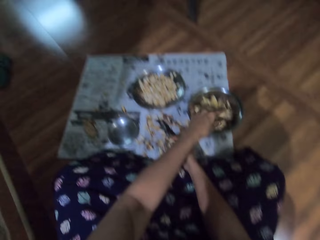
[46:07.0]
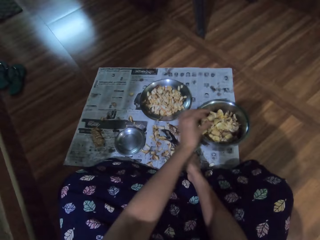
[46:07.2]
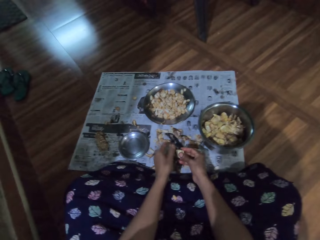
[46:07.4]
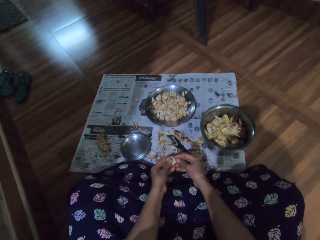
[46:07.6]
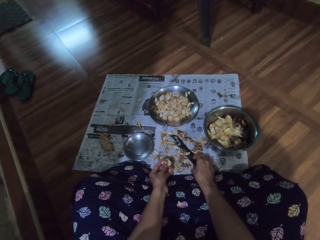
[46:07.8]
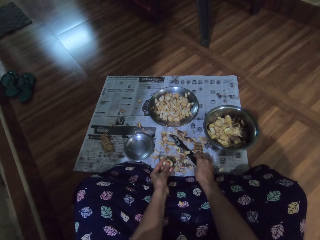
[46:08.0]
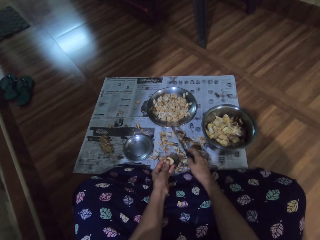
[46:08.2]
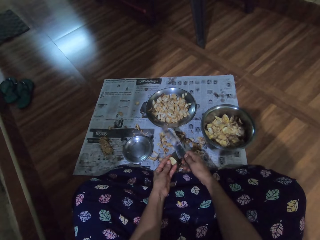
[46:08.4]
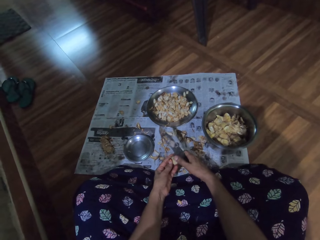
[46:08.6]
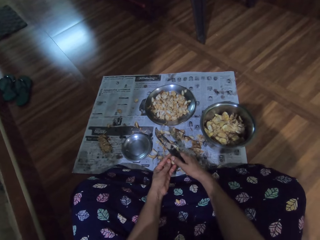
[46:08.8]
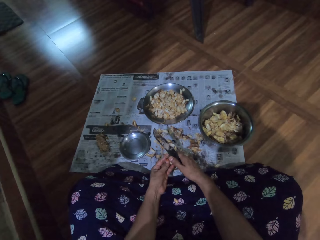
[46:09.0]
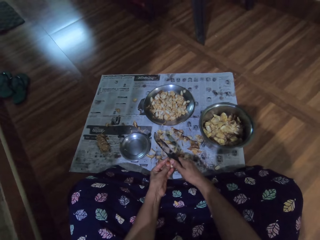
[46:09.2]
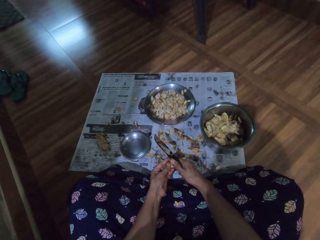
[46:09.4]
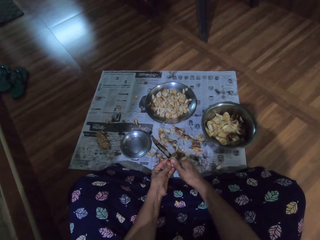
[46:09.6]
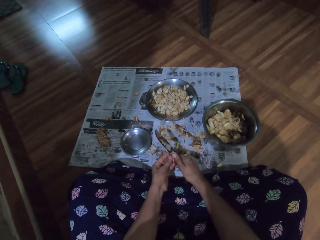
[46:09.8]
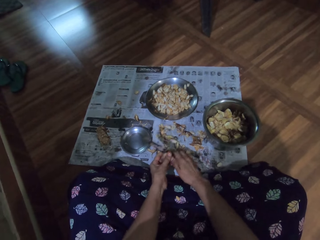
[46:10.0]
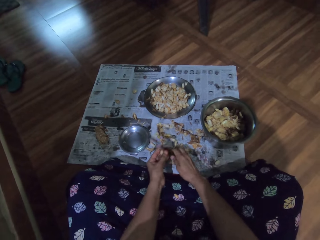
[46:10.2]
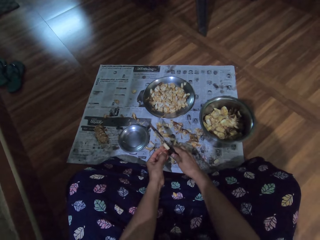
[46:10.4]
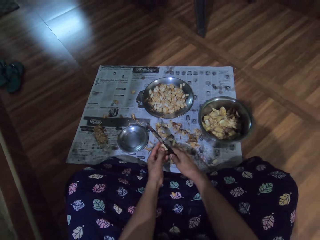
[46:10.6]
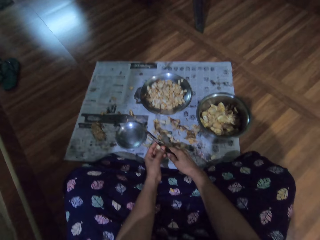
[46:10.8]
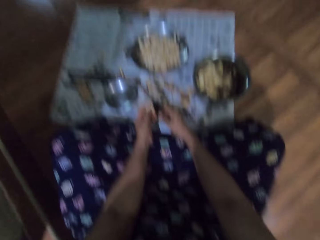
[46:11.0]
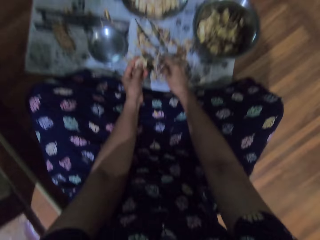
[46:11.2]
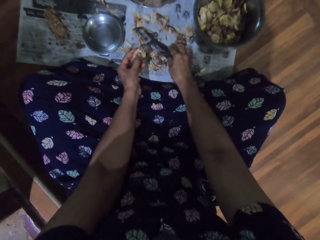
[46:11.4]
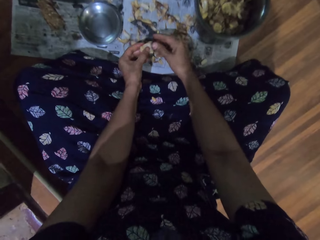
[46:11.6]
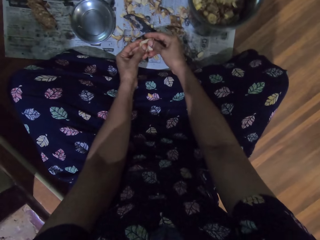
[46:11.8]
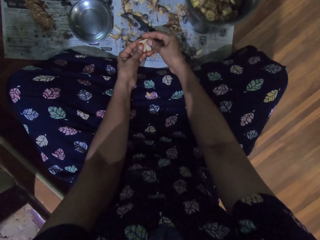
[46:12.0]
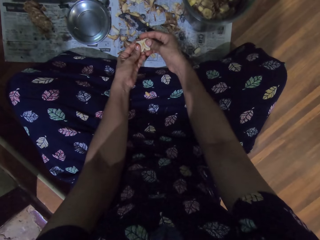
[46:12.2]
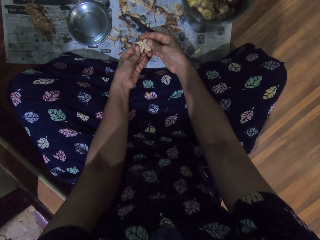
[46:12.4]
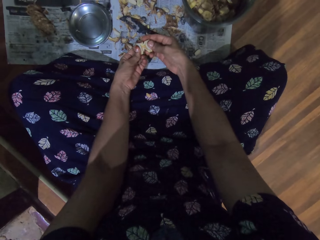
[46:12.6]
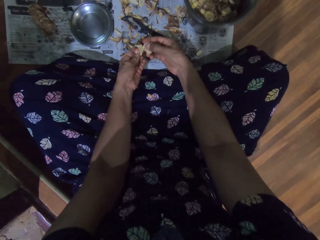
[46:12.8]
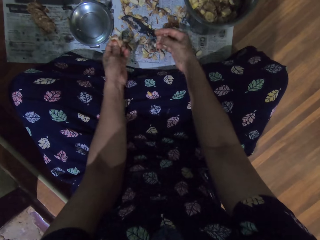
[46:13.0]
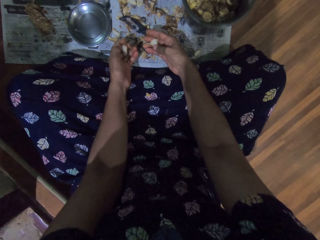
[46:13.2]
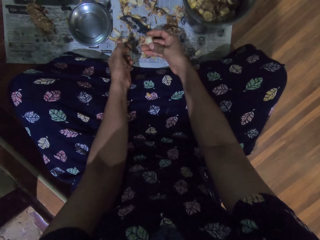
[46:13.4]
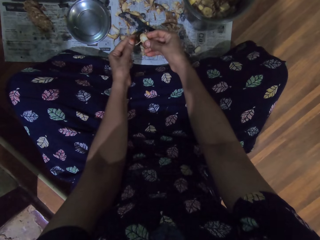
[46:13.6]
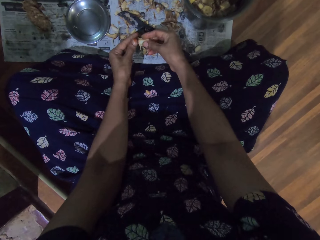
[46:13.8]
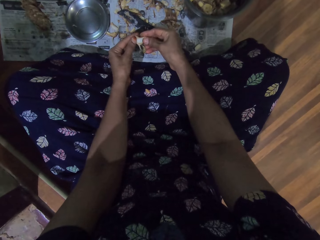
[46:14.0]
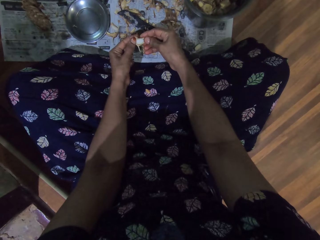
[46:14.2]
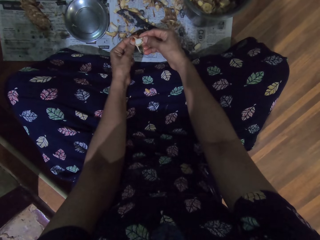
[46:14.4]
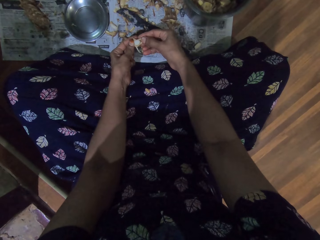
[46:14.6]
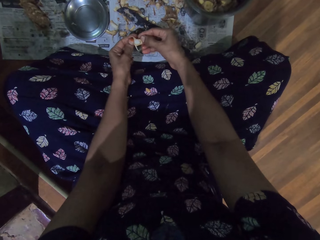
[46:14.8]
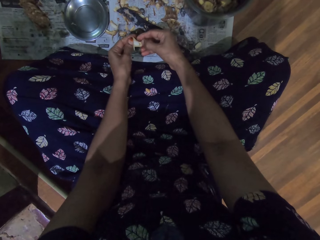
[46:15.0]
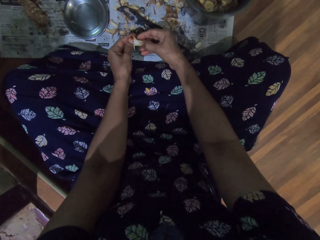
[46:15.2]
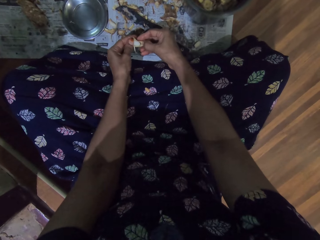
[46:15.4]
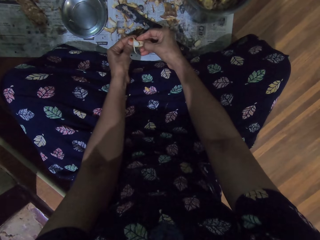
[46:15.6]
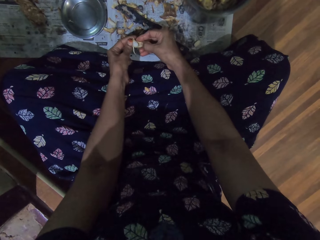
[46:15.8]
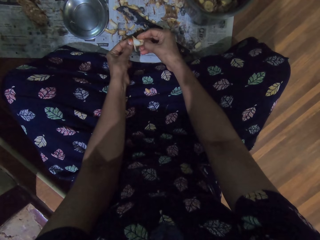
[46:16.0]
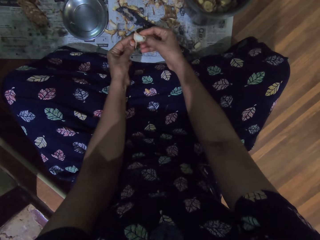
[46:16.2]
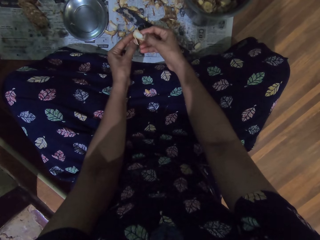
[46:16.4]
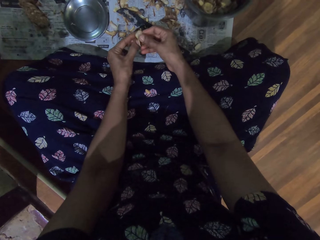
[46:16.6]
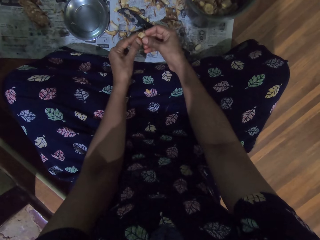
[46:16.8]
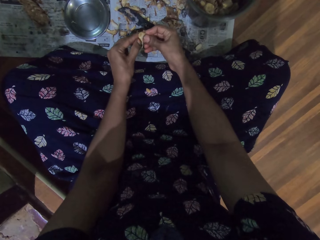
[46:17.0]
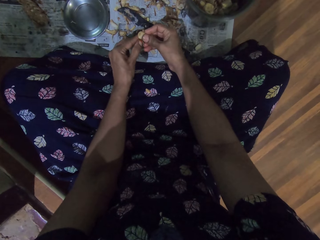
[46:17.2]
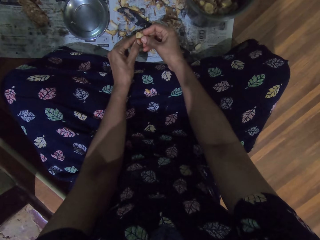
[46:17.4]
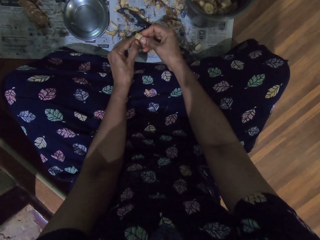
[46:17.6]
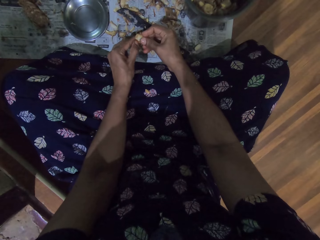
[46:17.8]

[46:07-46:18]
The camera wearer throws a garlic peel into the stainless bowl on the paper on the floor with her left hand. She transfers the garlic slice from her right hand to her left hand. She picks up the knife from the paper on the floor with her right hand. She cuts the garlic slice in her left hand with the knife in her right hand. She places the knife on the paper on the floor with her right hand. She peels the garlic slice in her left hand with both hands. She peels the garlic slice in her right hand with both hands.

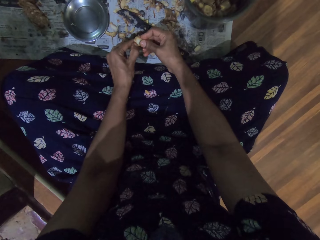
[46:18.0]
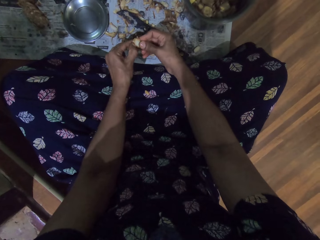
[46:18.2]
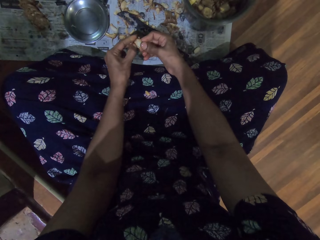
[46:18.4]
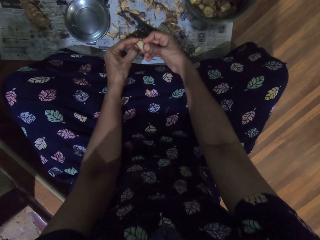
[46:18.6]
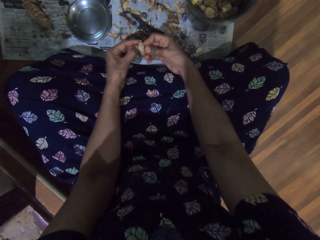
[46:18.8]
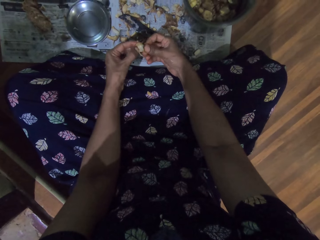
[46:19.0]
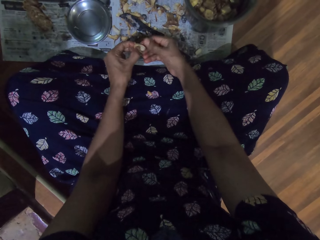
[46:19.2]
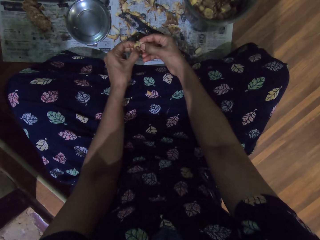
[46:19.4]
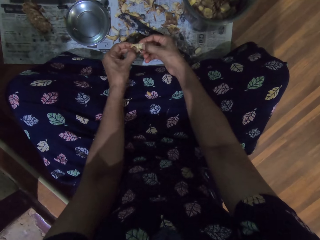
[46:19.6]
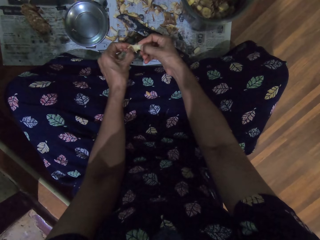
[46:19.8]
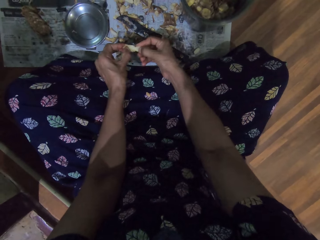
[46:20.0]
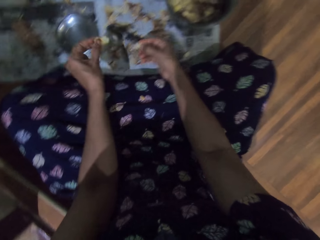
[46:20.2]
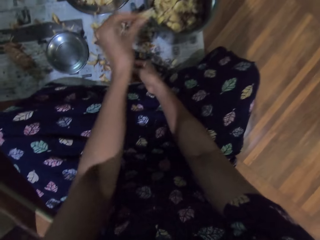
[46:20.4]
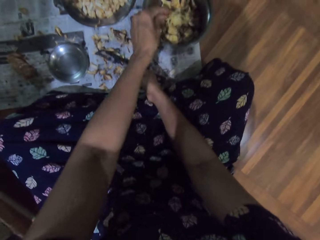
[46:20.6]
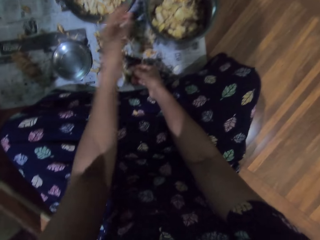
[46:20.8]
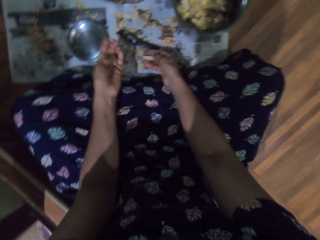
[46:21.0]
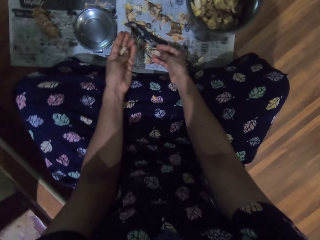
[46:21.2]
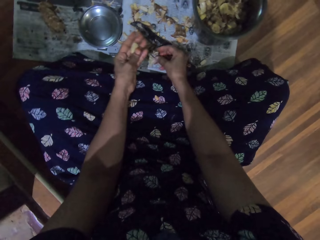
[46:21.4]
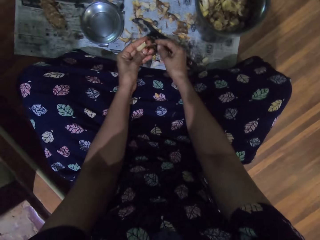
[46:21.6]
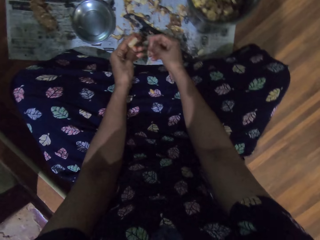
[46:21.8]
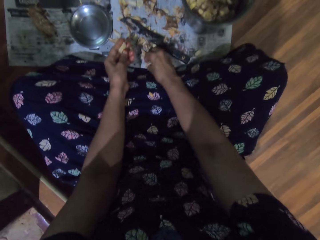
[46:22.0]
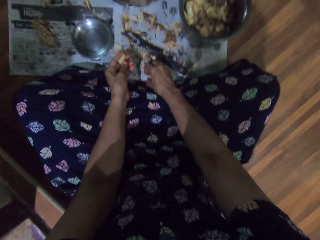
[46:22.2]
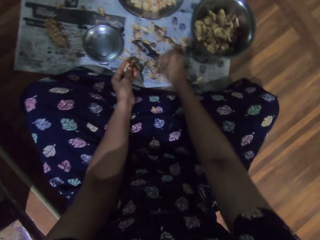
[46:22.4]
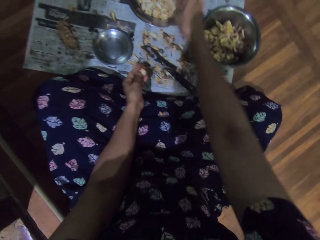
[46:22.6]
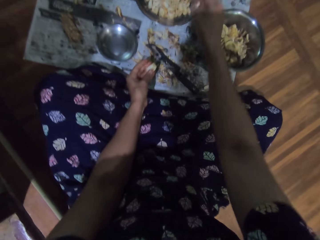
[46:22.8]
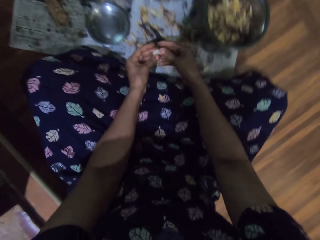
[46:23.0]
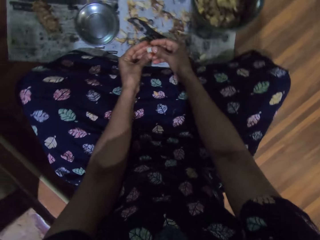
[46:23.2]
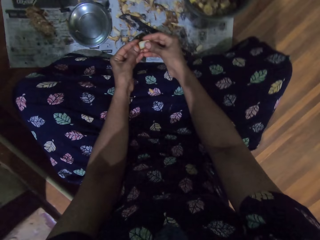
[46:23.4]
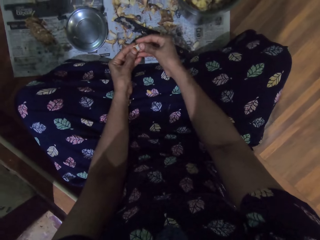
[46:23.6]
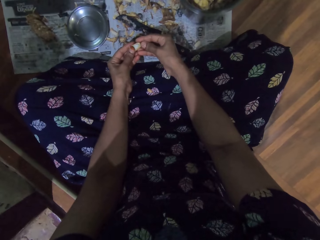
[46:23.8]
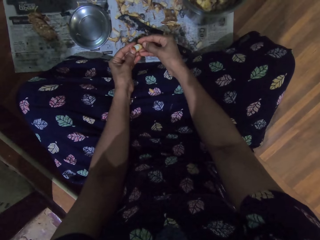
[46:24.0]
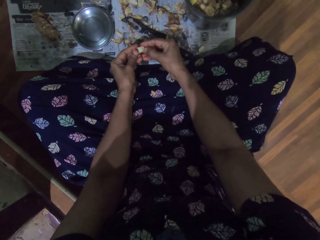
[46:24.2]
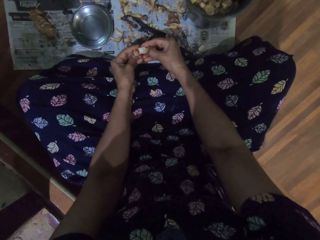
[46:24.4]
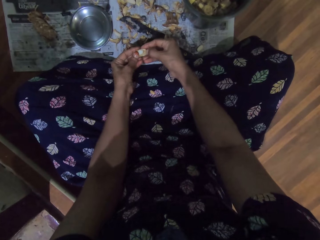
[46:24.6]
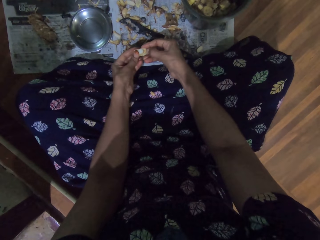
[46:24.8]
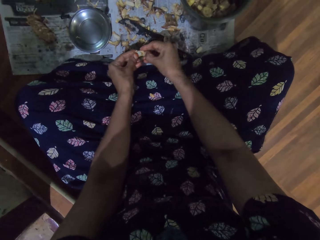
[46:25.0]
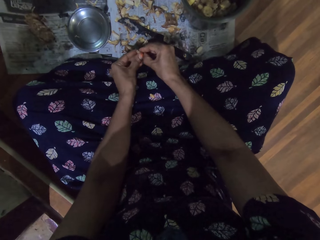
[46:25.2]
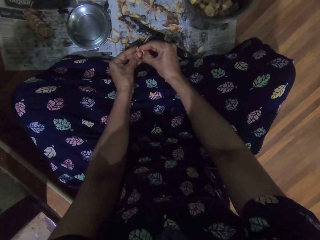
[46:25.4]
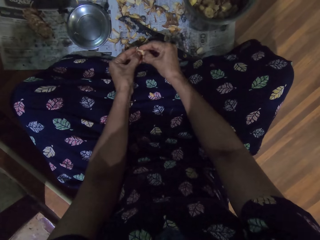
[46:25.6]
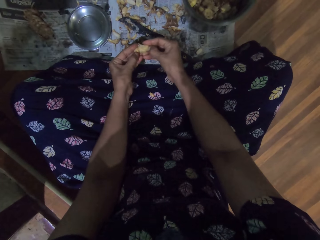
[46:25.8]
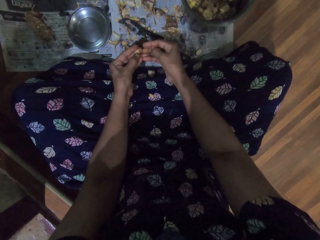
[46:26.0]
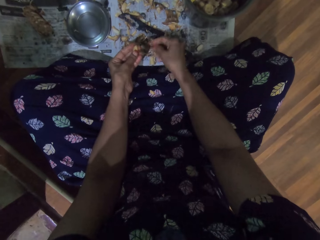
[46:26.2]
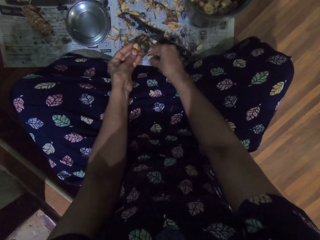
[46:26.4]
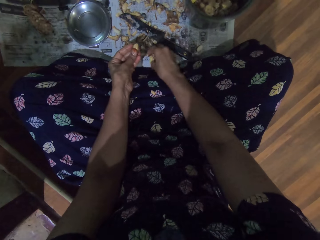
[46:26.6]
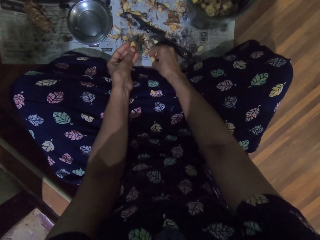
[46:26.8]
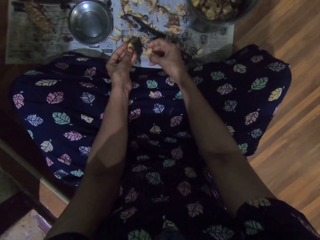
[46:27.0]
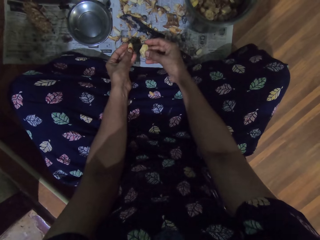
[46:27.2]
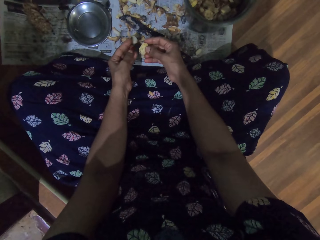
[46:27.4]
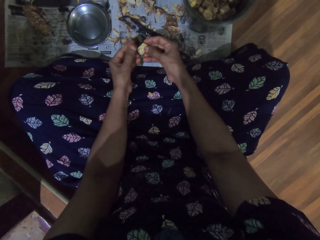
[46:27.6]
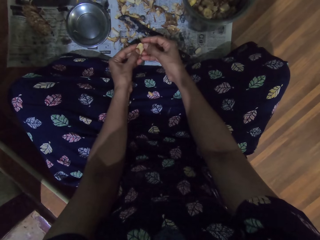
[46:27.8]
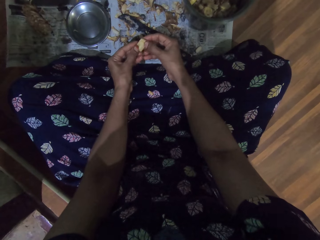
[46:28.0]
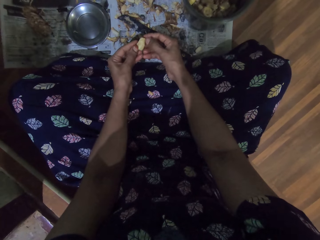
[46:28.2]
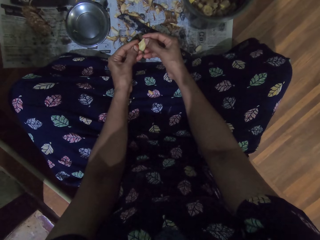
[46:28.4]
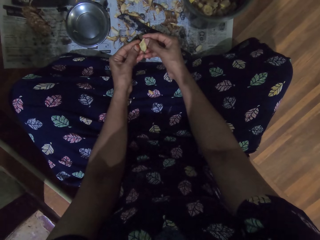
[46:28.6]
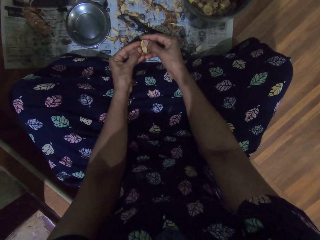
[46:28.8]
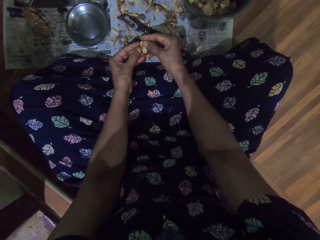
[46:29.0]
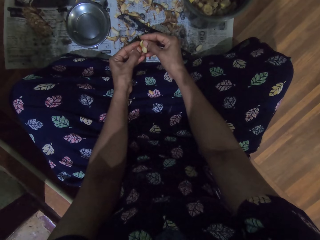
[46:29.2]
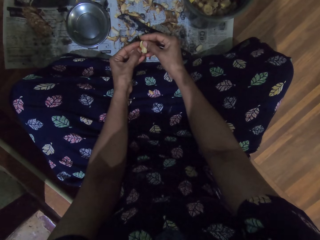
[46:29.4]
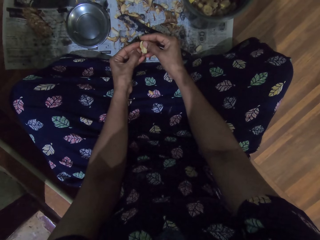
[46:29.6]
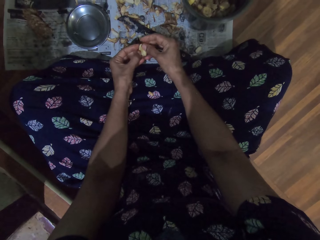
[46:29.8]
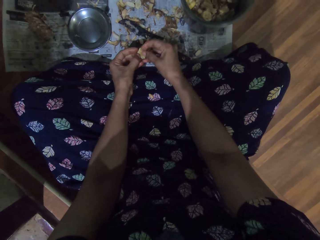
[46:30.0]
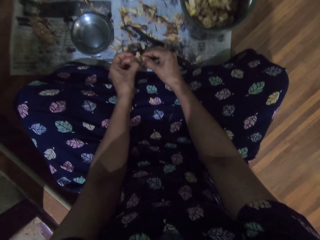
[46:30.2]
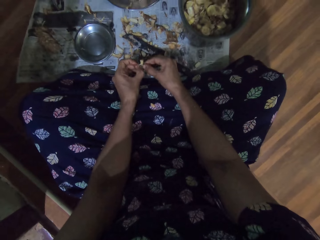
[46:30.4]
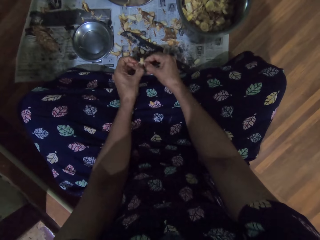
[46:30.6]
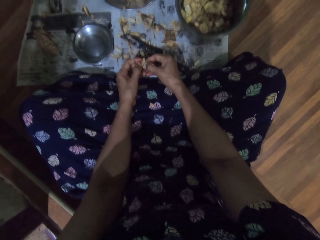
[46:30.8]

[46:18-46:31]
The camera wearer throws a garlic peel into the stainless bowl on the paper on the floor with her left hand. She drops a garlic peel on the paper on the floor with her right hand. She picks up the garlic slice from the paper on the floor with her right hand. She throws the garlic slice into a stainless plate on the paper on the floor with her right hand. She peels the garlic slice in her left hand with both hands. She picks up a garlic slice from the paper on the floor with her right hand. She drops a garlic peel on the paper on the floor with her left hand. She peels the garlic slice in her right hand with both hands.
